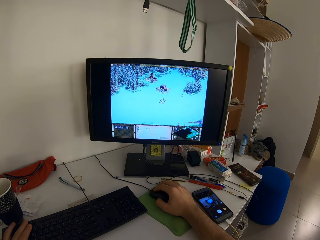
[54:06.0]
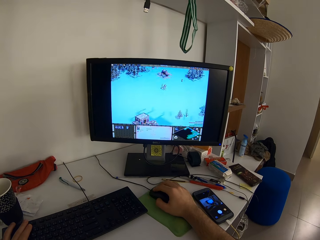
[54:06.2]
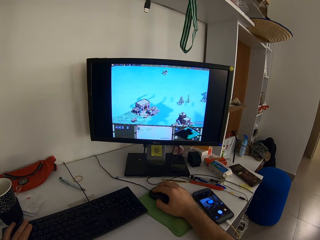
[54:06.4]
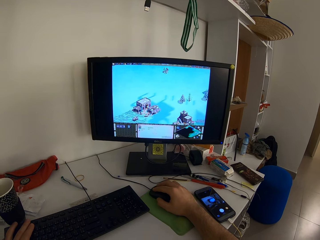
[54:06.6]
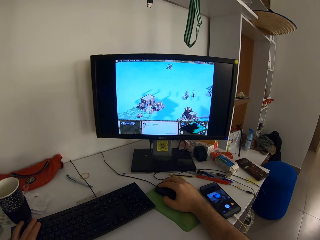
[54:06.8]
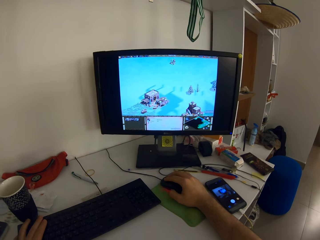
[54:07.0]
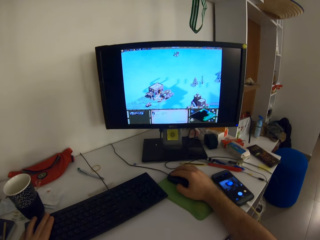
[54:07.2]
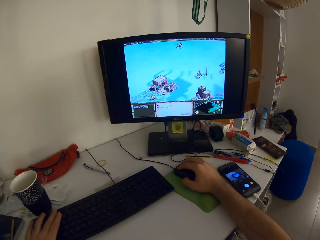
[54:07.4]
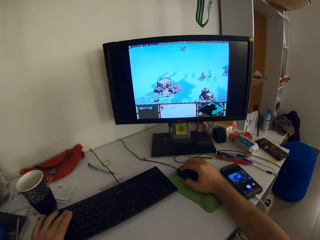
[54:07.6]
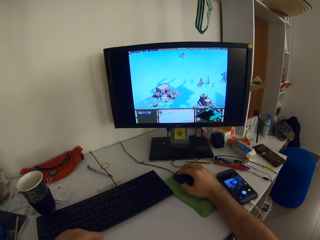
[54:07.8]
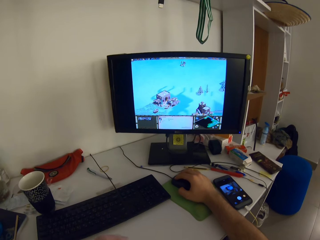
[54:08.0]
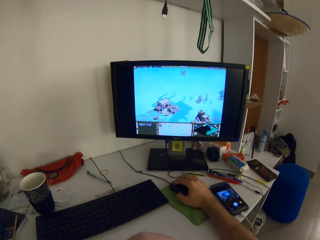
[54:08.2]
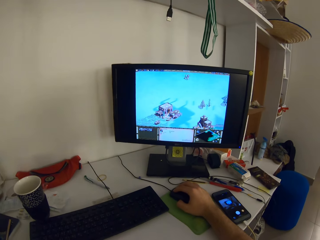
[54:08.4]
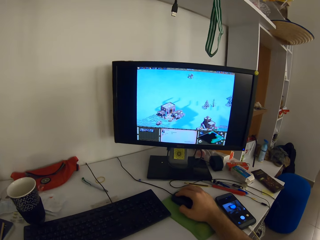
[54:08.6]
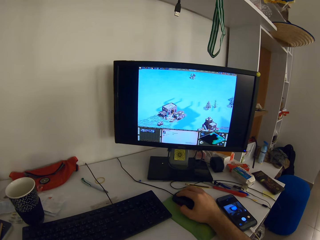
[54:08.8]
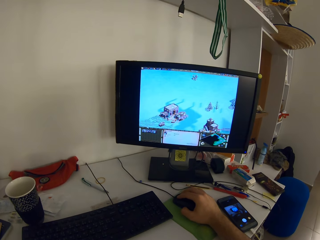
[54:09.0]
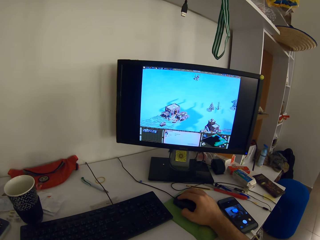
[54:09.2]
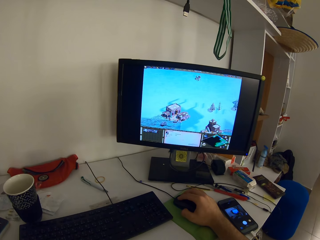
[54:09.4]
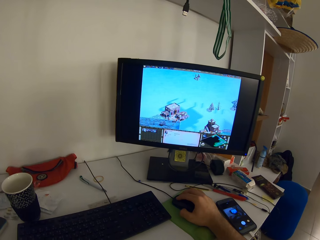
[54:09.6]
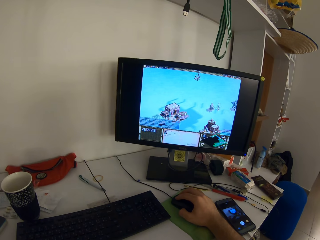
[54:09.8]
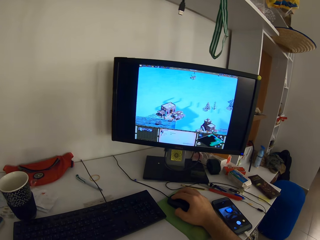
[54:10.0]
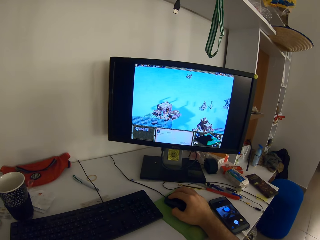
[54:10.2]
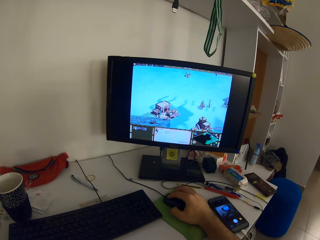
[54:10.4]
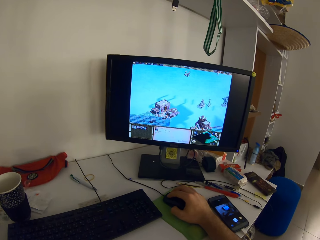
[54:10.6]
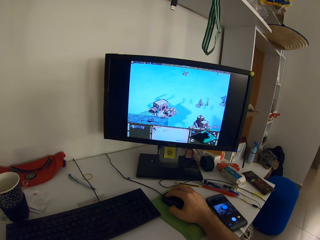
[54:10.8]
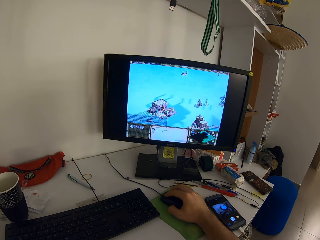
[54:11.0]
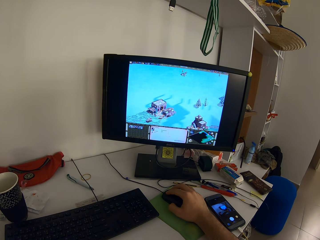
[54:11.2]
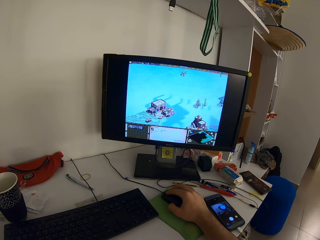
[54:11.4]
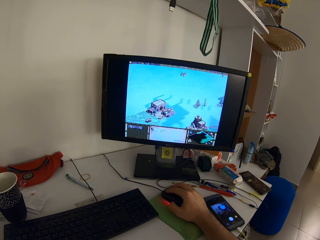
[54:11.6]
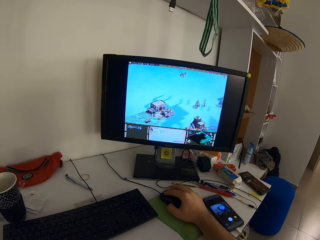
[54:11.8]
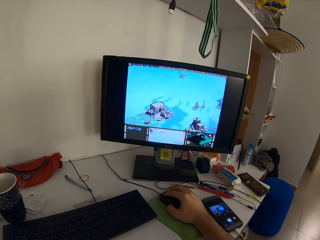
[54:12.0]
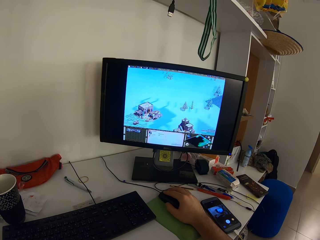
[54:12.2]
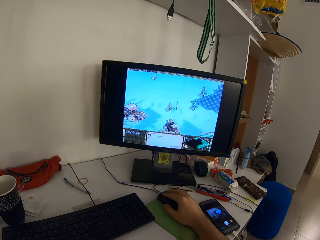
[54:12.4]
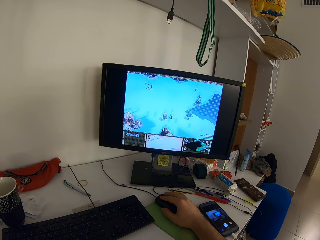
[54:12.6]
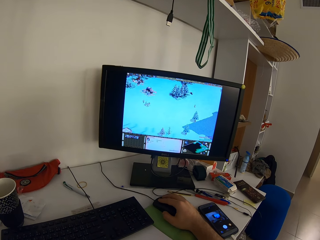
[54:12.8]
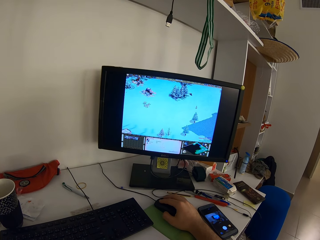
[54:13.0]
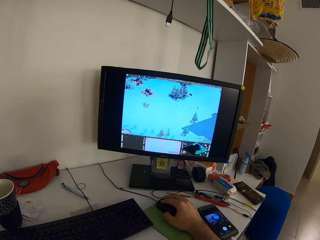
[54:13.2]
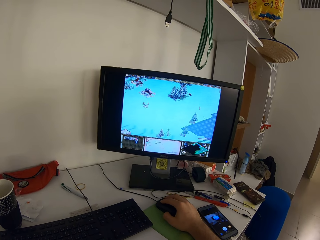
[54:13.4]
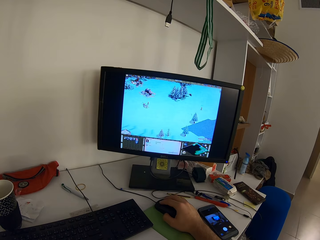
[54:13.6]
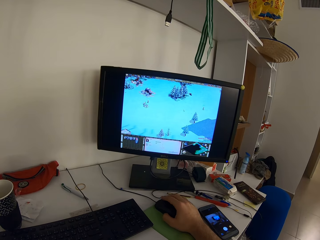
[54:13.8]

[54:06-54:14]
The camera wearer removes his left hand from the keyboard.

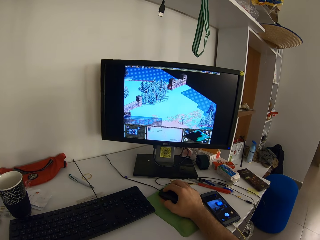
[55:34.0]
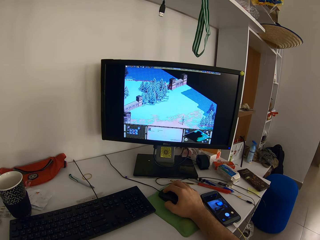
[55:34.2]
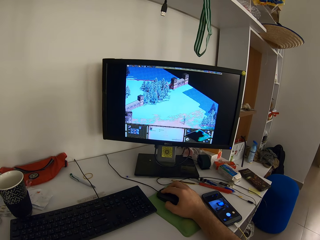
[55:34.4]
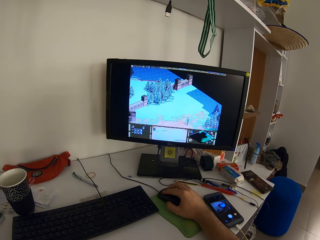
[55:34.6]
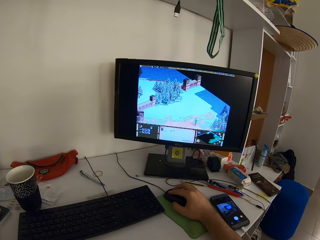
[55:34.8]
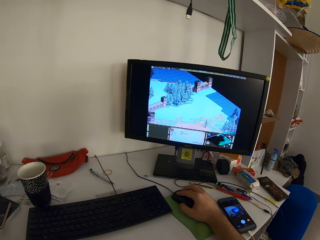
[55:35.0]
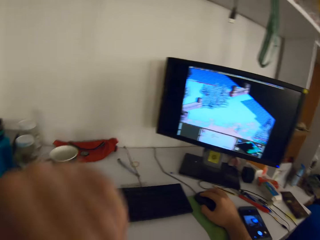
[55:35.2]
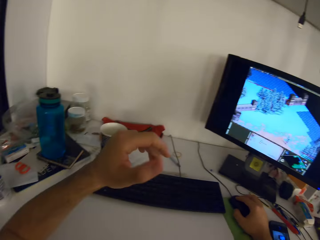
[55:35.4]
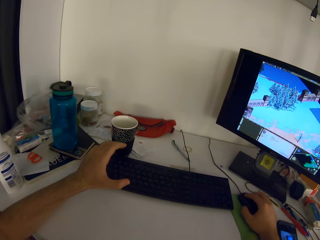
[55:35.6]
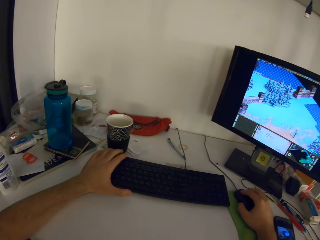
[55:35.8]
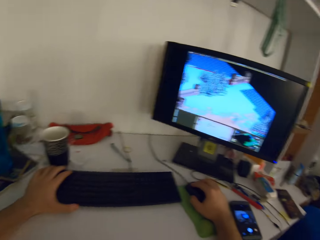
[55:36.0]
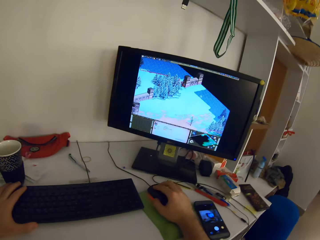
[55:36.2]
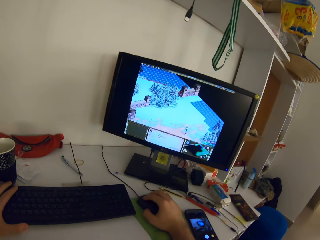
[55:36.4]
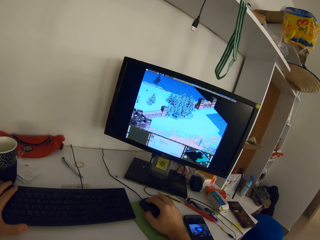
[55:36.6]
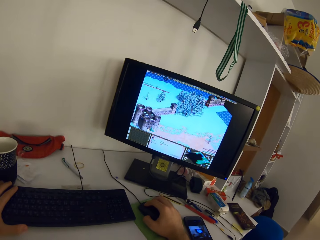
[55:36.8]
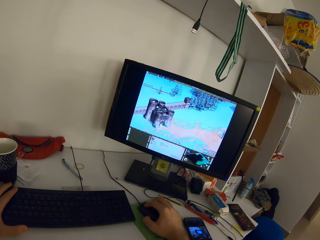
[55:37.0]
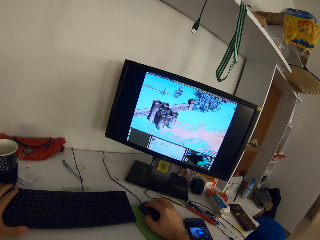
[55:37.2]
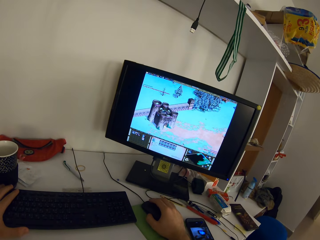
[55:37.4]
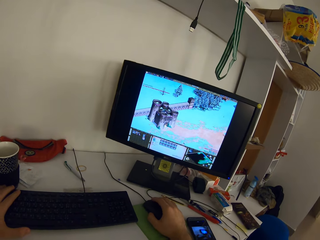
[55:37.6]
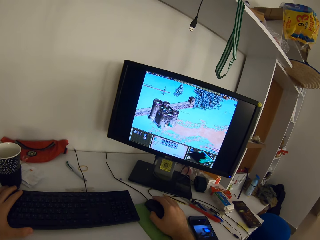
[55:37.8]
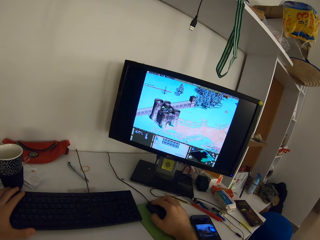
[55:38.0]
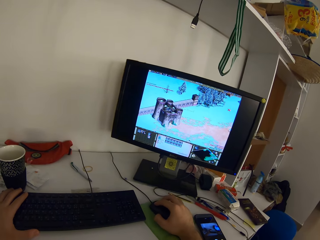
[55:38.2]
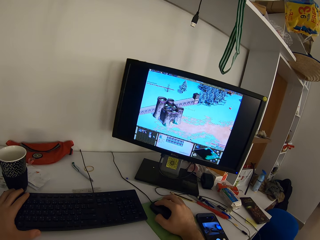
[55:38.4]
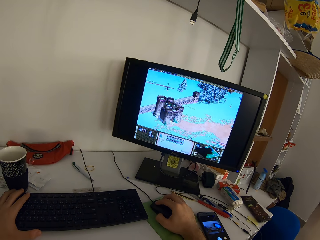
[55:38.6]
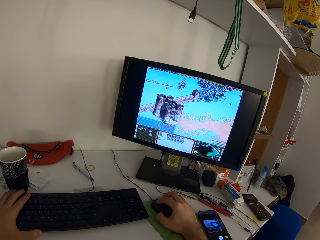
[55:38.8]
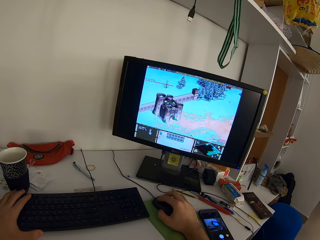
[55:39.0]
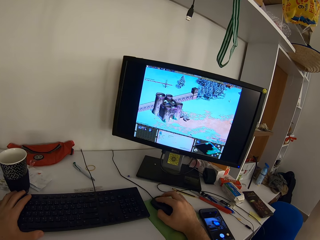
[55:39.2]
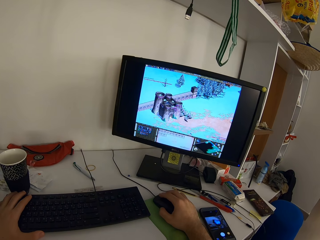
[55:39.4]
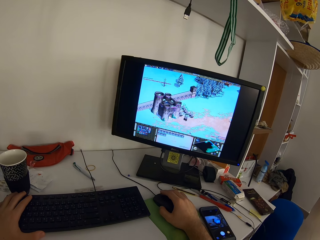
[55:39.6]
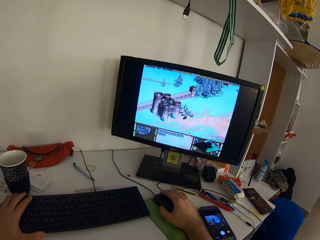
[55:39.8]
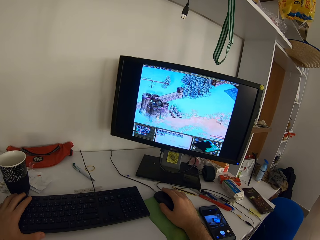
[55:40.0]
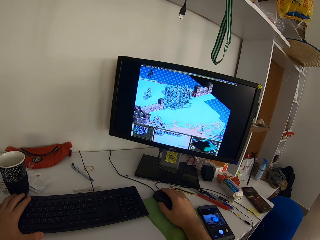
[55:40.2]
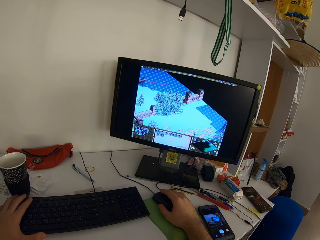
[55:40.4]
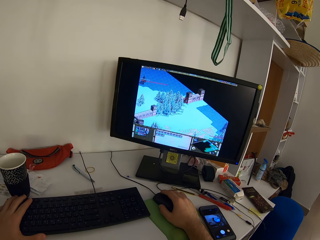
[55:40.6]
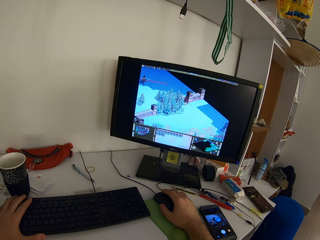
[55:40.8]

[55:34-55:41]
The camera wearer places his left hand on the keyboard.

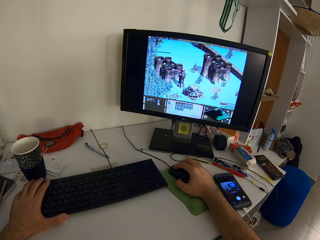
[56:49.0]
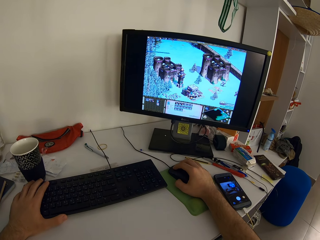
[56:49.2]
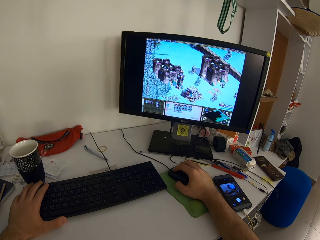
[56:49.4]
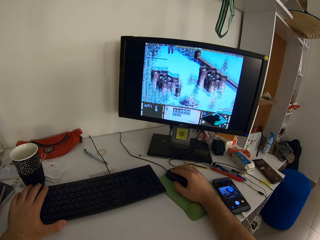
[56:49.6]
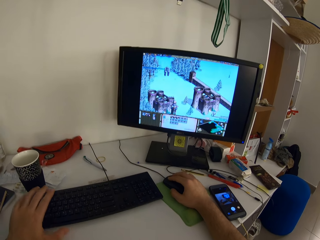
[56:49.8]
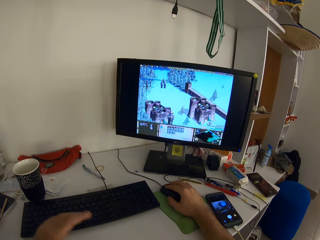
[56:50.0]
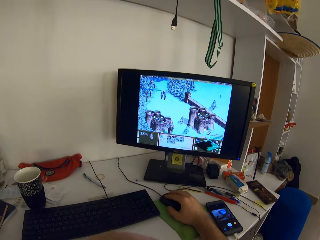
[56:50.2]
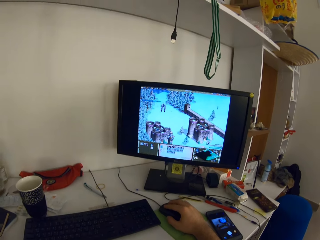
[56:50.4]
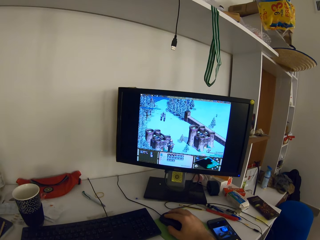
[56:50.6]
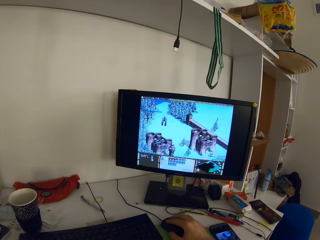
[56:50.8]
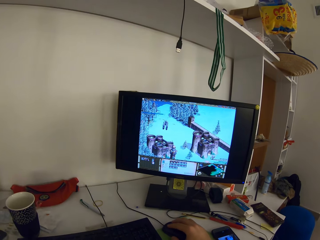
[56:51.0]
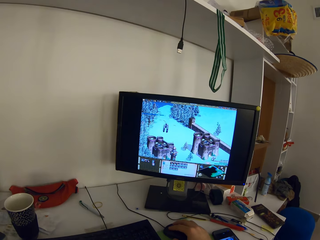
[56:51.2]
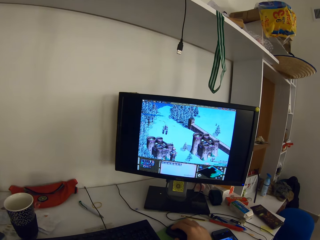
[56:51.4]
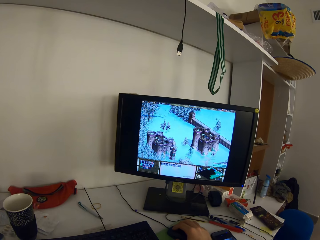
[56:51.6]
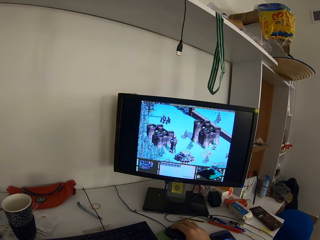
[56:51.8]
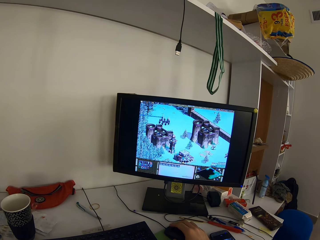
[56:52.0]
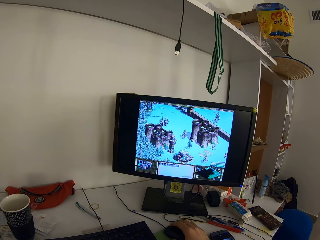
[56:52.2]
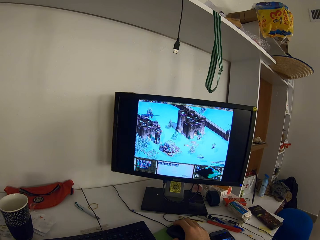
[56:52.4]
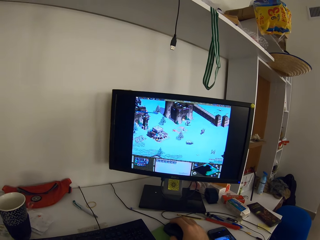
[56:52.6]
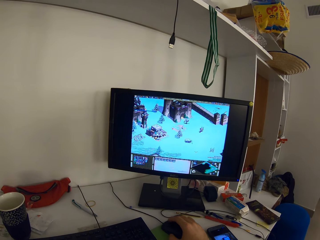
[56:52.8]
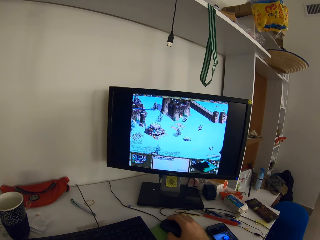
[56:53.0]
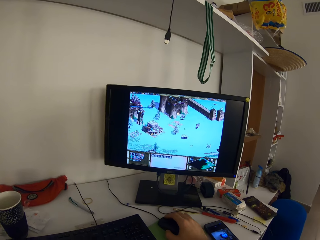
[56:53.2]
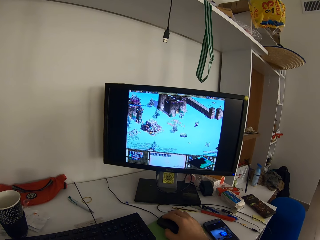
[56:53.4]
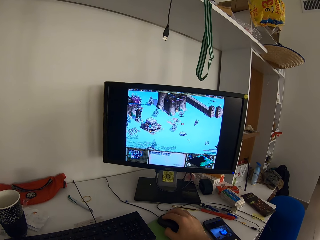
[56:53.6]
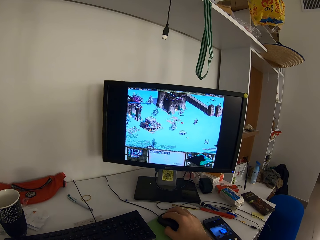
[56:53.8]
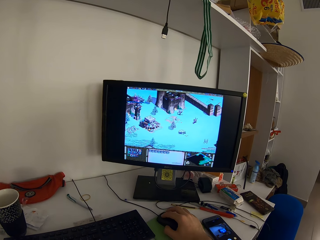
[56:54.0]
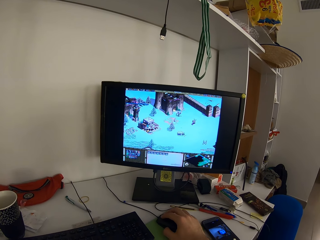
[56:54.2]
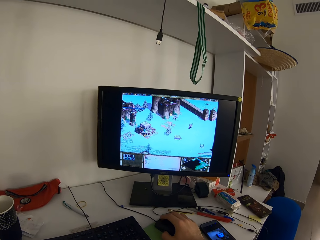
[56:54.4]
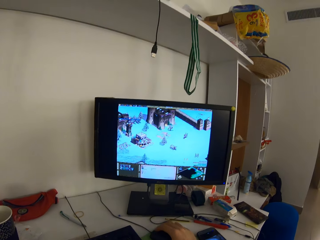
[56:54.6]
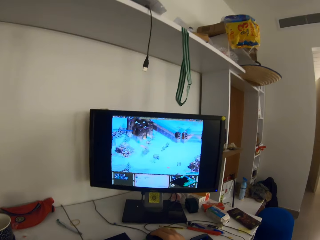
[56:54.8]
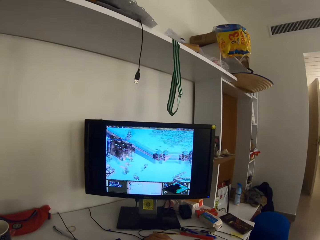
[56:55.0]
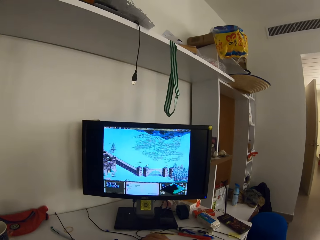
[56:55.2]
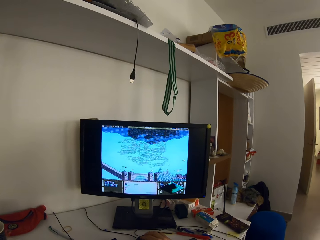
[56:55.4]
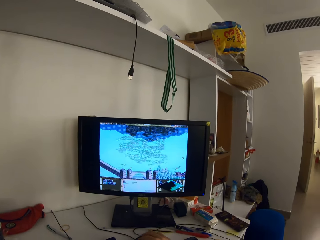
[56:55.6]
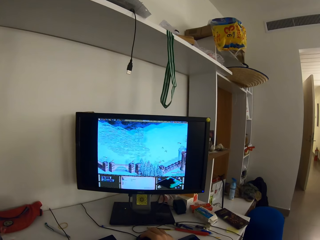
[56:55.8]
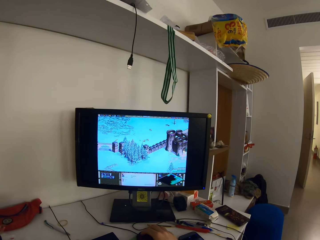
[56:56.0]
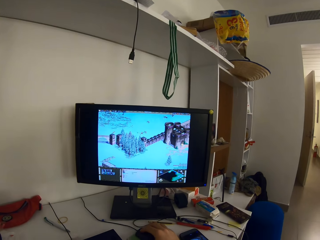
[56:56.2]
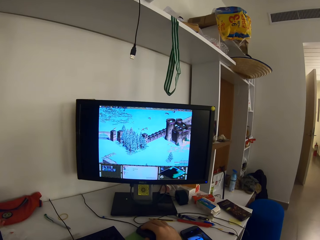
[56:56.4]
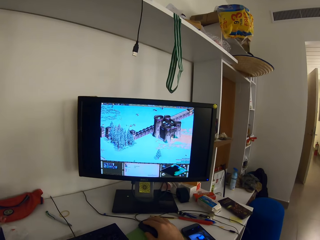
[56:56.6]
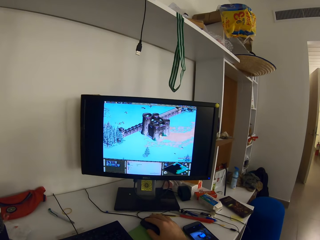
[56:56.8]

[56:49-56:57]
The camera wearer removes his left hand from the keyboard.
